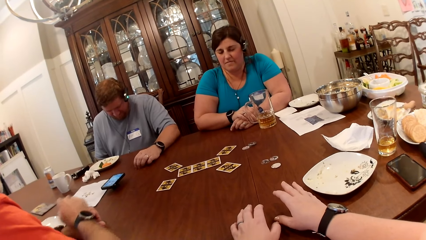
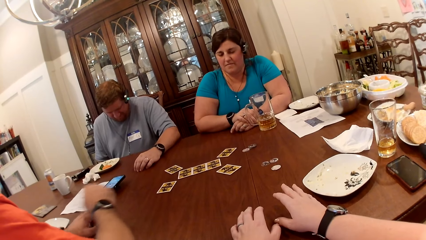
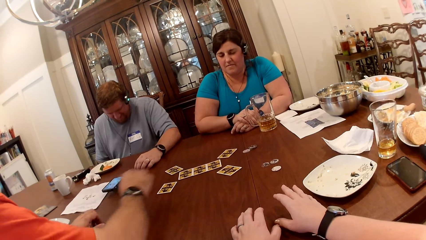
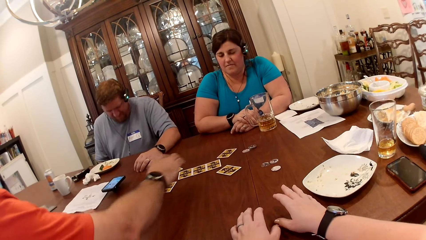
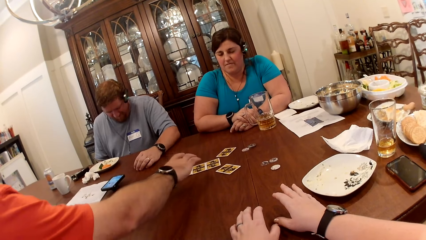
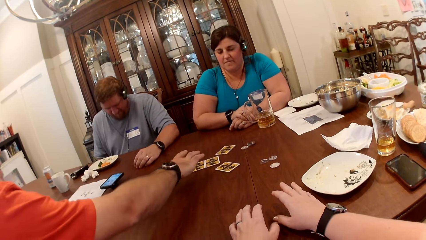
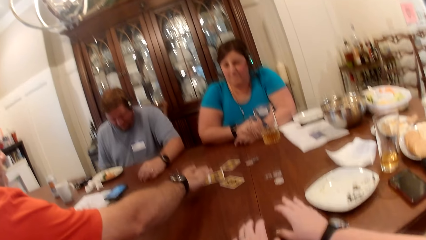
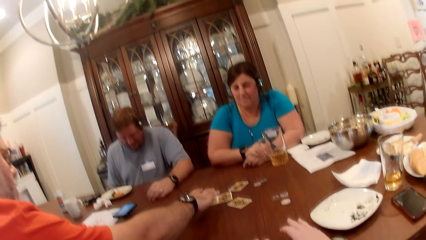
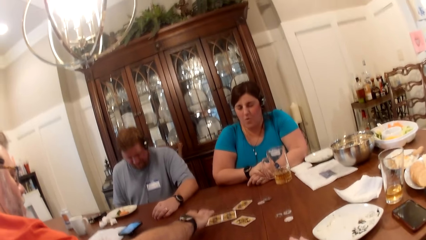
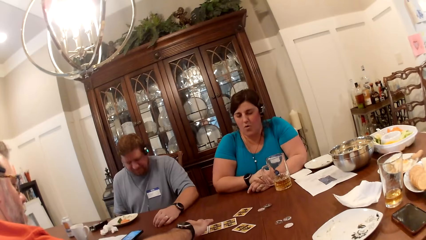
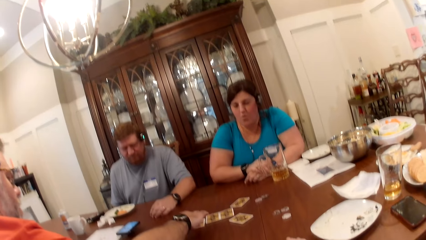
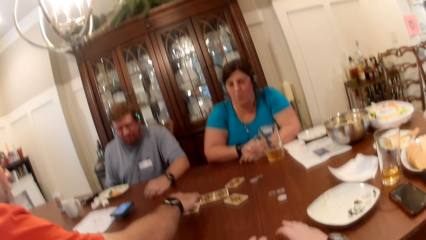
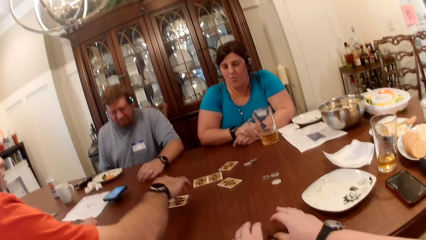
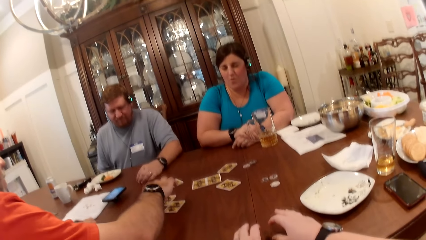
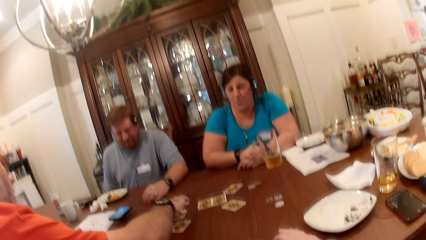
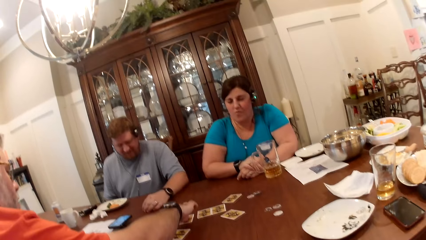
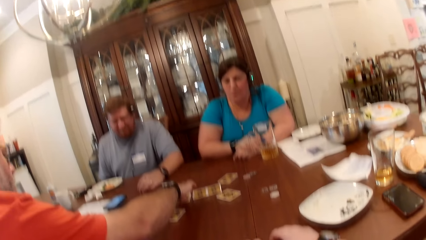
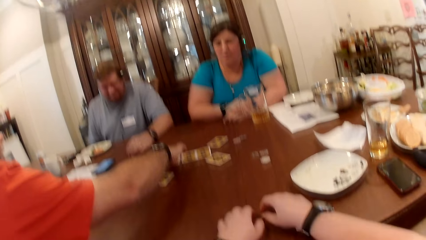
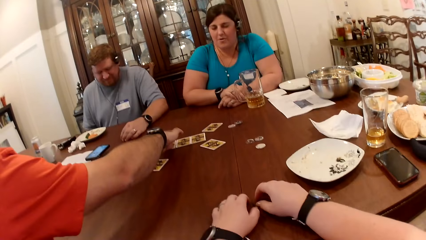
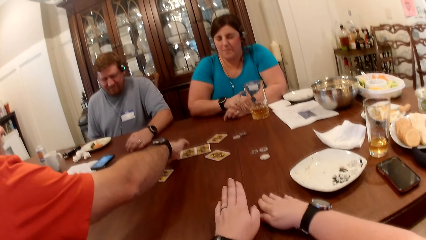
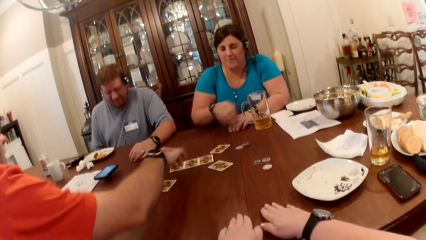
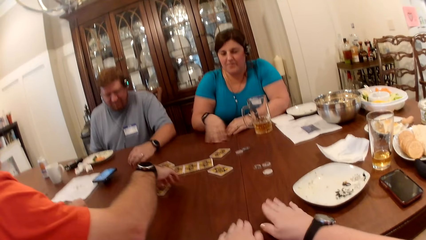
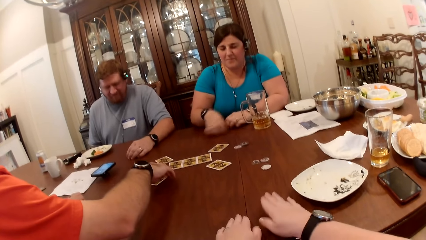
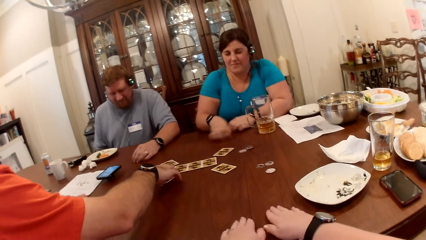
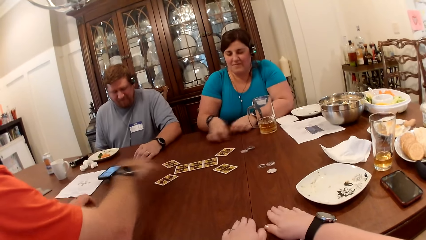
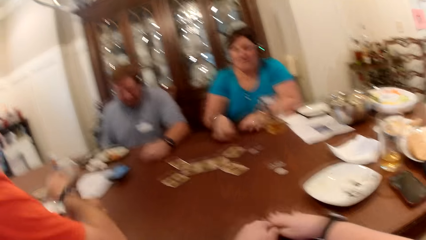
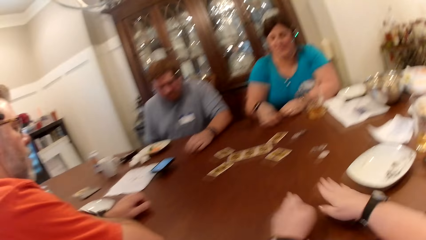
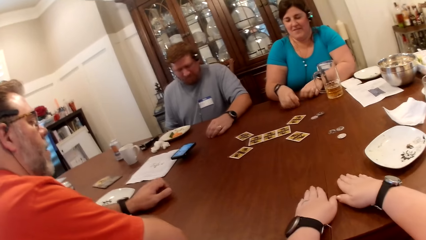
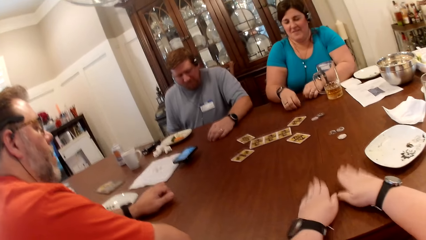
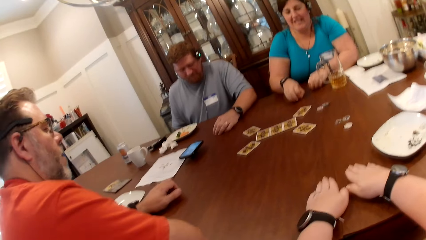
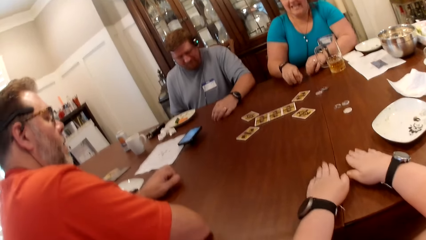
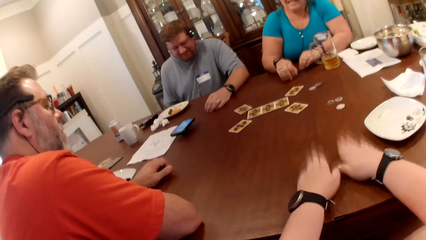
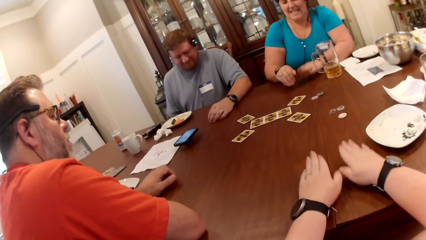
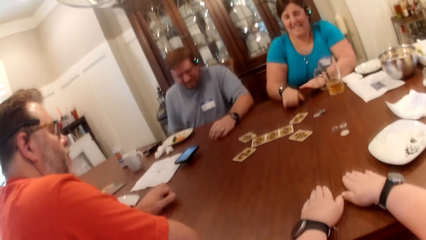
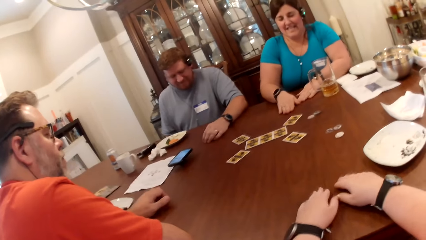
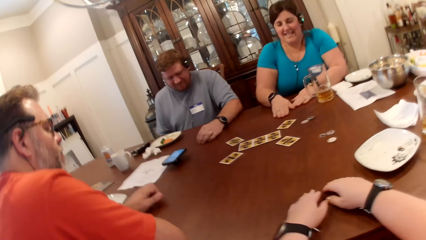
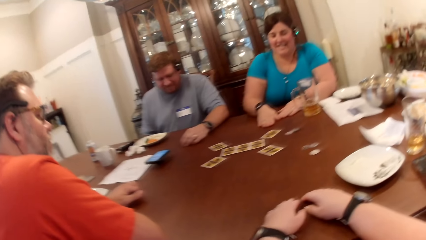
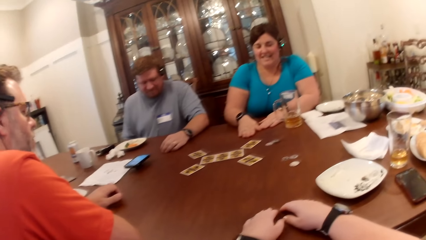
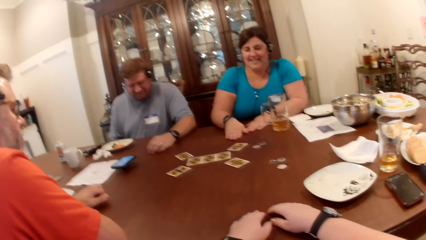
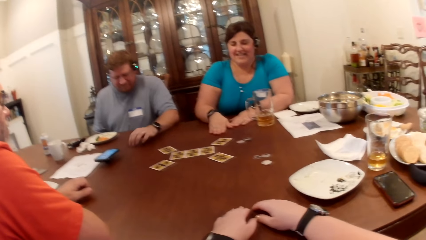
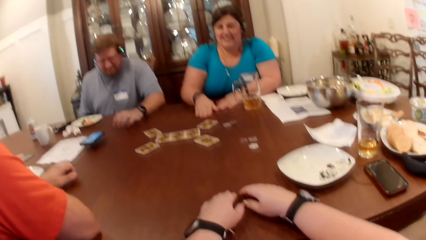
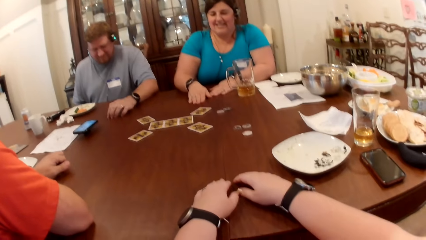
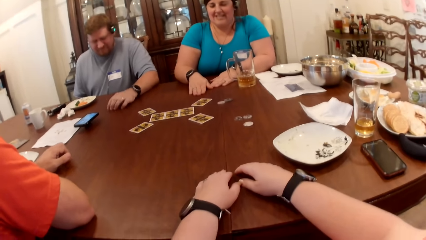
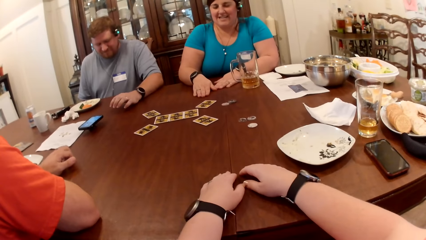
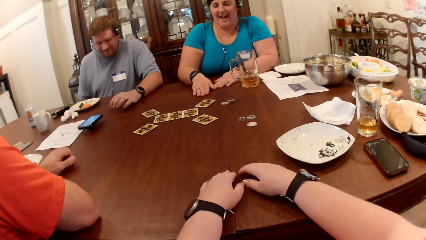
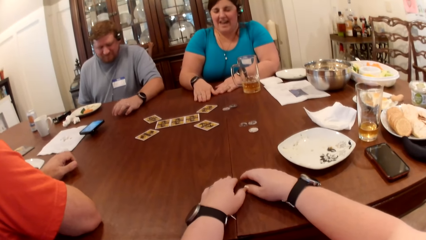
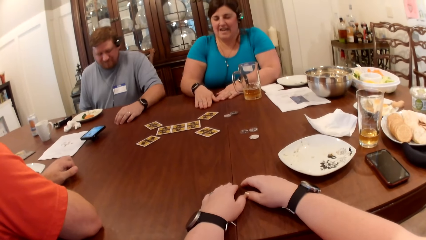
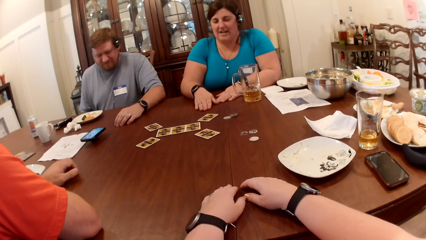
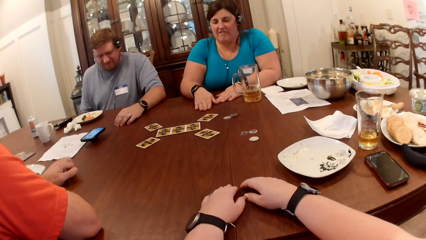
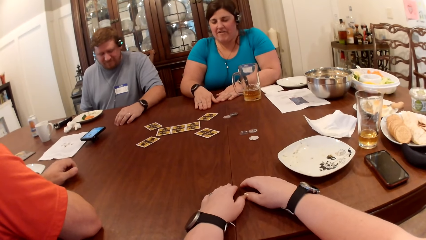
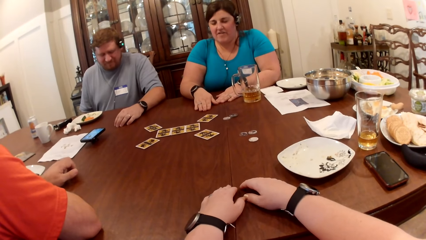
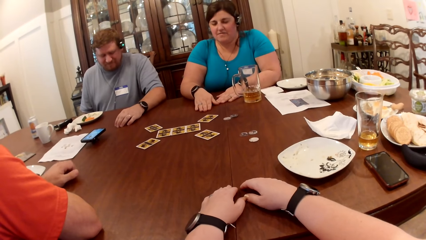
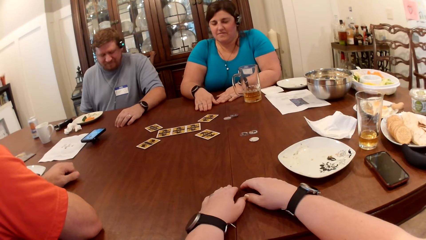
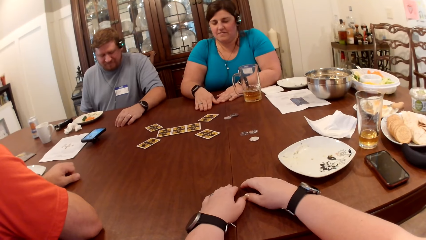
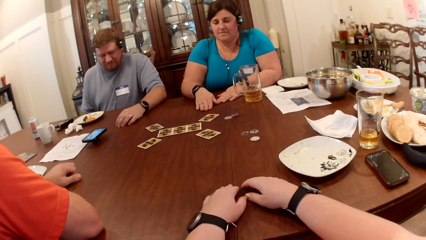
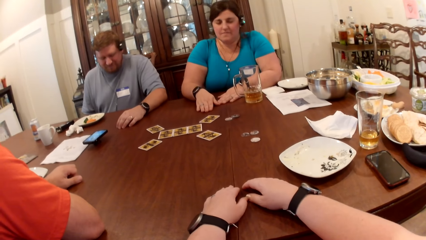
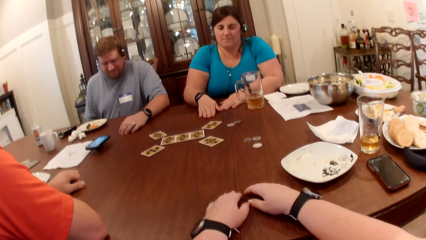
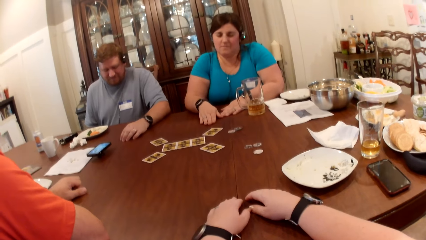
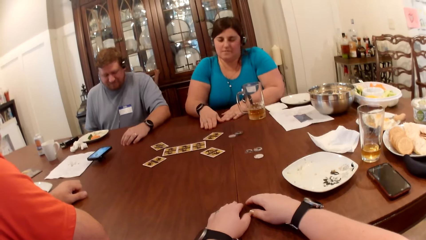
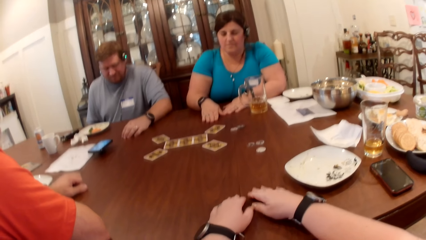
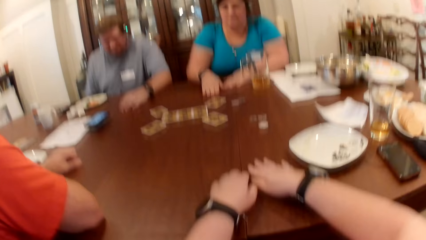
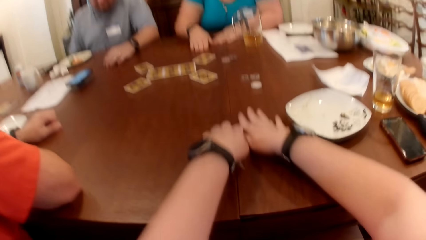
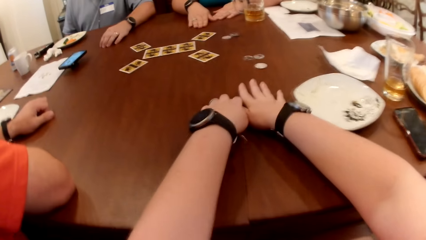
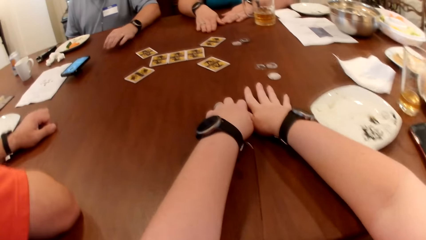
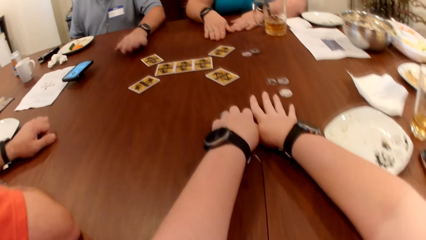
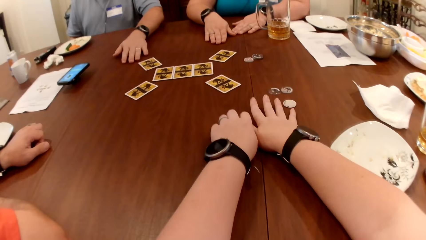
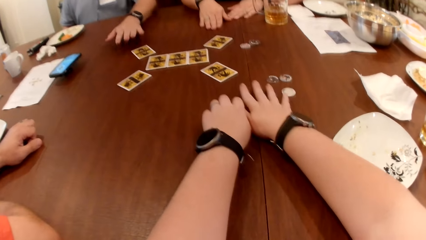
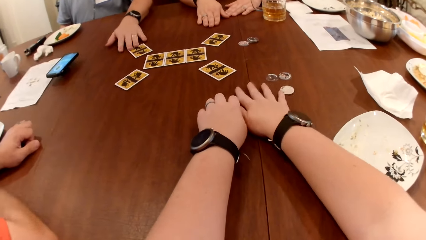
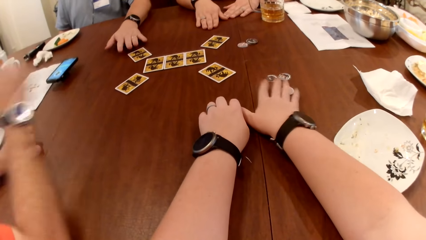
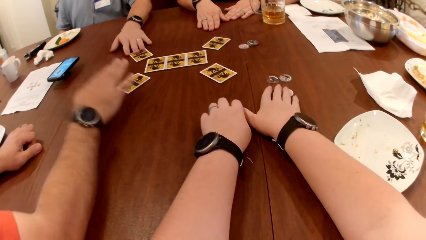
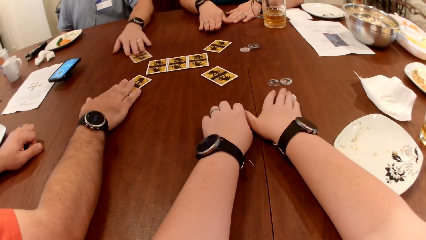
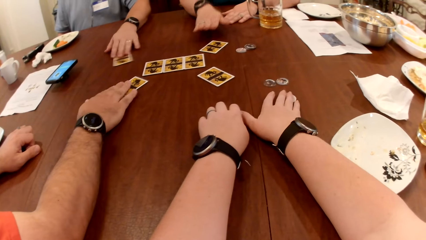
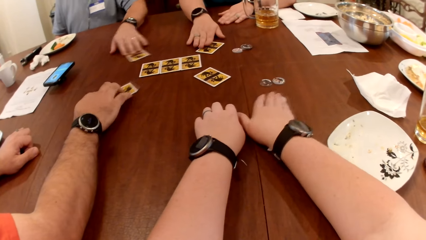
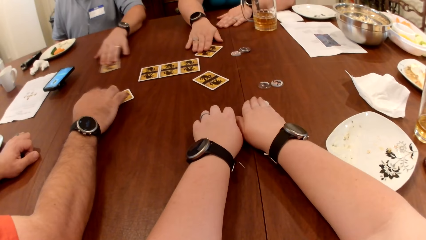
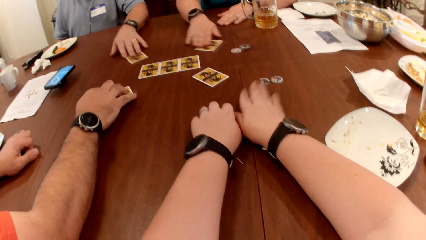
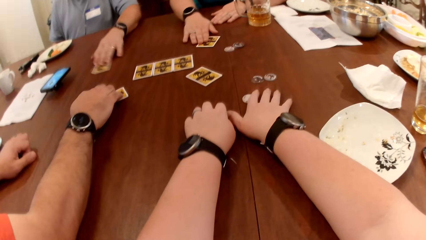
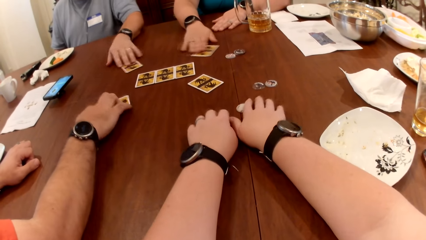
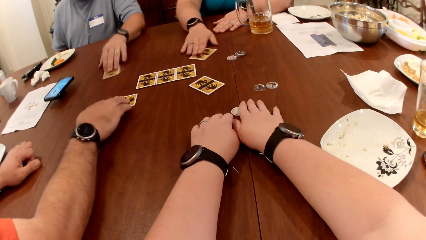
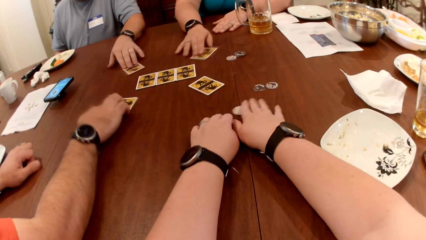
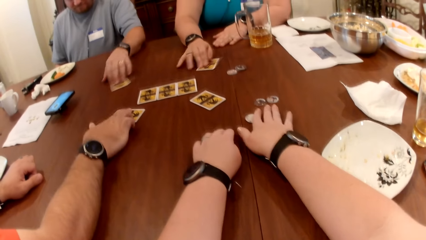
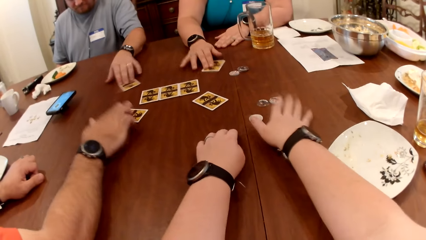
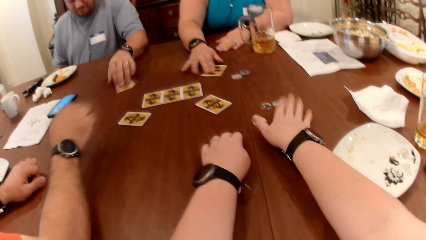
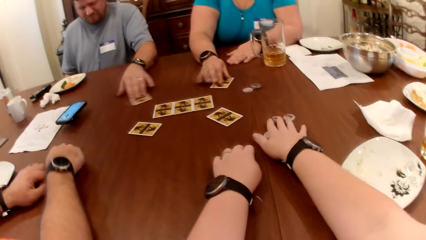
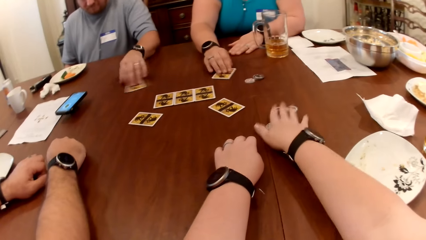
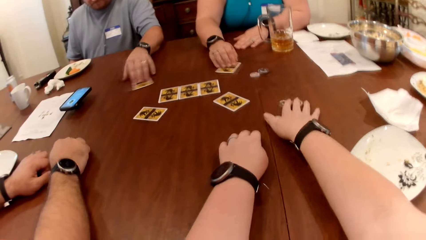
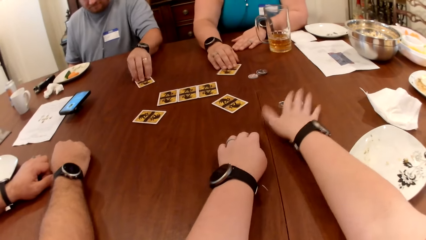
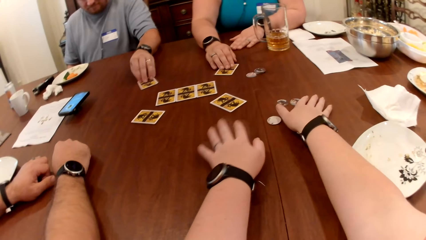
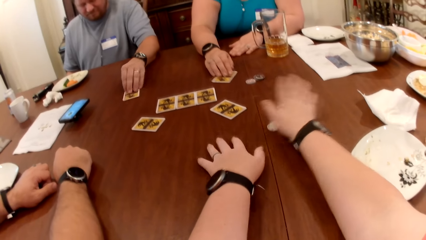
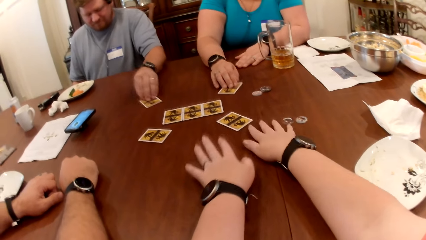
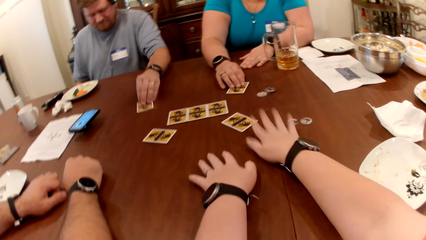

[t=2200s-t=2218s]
A man moves a card on the table with his right hand. The camera wearer interacts with another man, the first man and a woman at the table. The first man plays the card. He moves the card on the table with his right hand. The camera wearer drums on the table with both hands. The woman moves her hands on the table. The first man moves the card on the table with his right hand. He drops his right hand on the table. He hits his right hand on the table. The camera wearer drops both hands on the table. The woman drops her hands on the table. She taps the table. The other man taps on the table with his right hand. The woman moves her head. The camera wearer moves both hands on the table. The other man taps the table with his left hand. He taps the card on the table with his left hand. The camera wearer moves the cards. She moves a token on the table with her right hand. The other man touches the card on the table with his left hand. He moves the card on the table with his left hand. The first man touches the card on the table with his right hand. He moves the card on the table with his right hand. The woman touches the card on the table with her right hand. She moves the card on the table with her right hand. The camera wearer interacts with the other man, the first man and the woman at the table. She touches the table with her right hand. She touches the token on the table with her right hand. The first man drops his right hand on the table. The camera wearer touches the token on the table with her right hand. She touches the table with her right hand. She touches it again.
